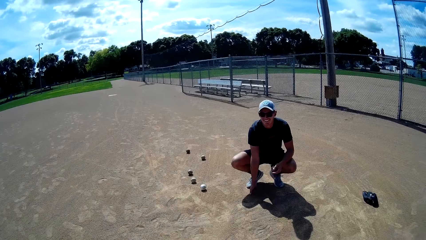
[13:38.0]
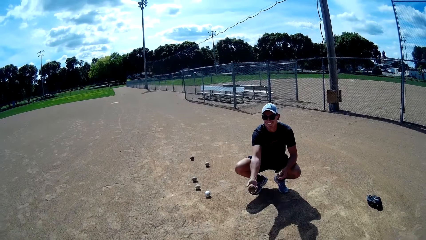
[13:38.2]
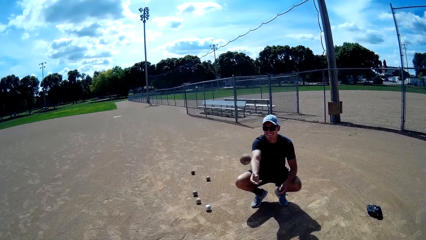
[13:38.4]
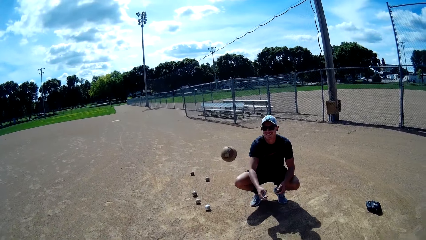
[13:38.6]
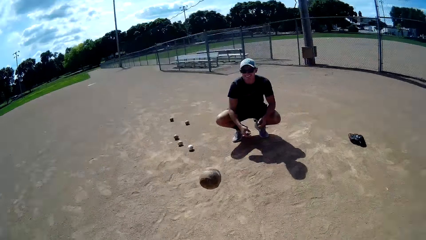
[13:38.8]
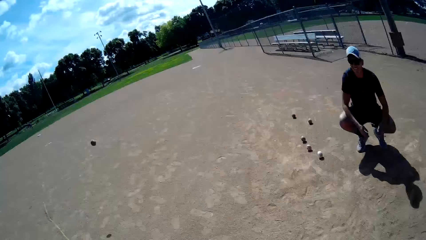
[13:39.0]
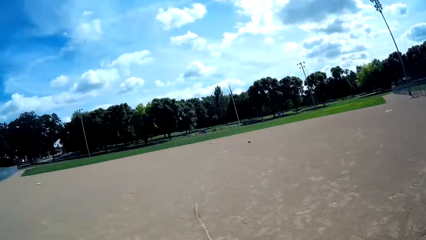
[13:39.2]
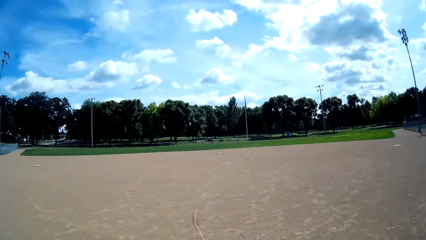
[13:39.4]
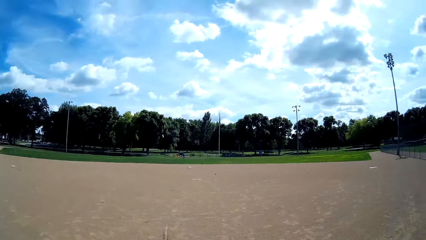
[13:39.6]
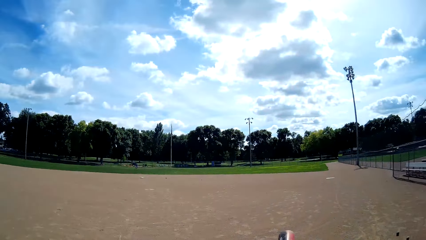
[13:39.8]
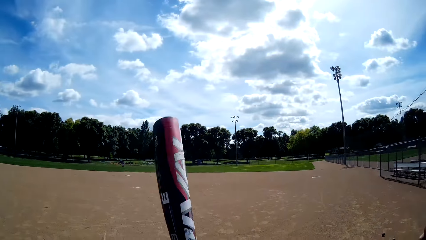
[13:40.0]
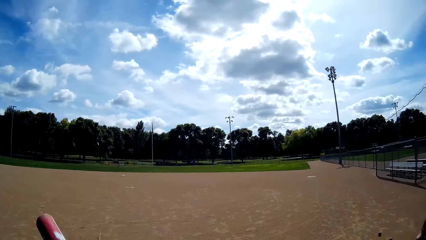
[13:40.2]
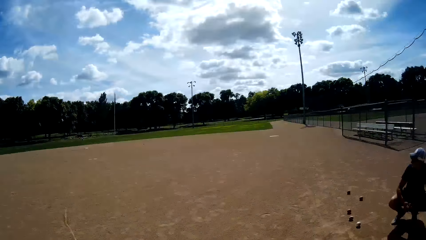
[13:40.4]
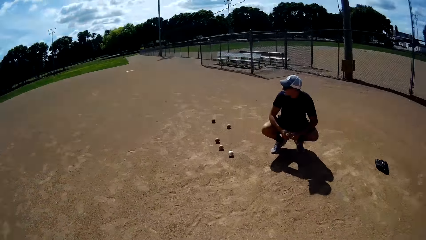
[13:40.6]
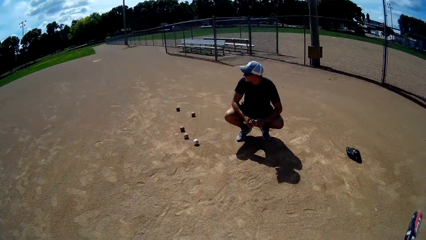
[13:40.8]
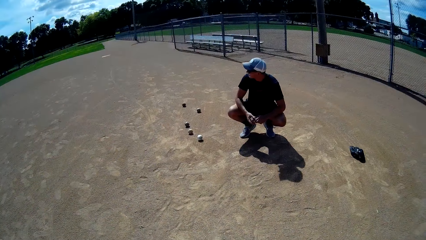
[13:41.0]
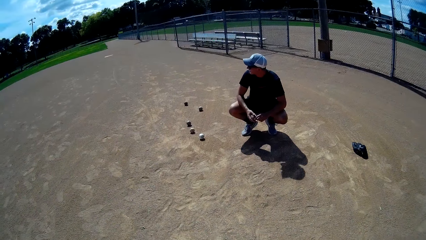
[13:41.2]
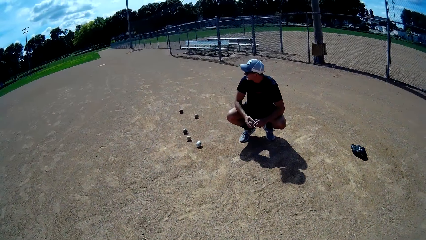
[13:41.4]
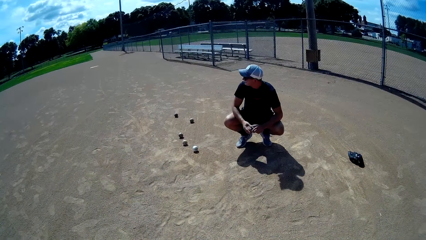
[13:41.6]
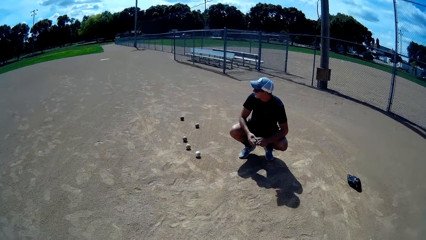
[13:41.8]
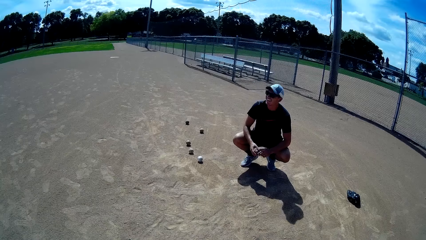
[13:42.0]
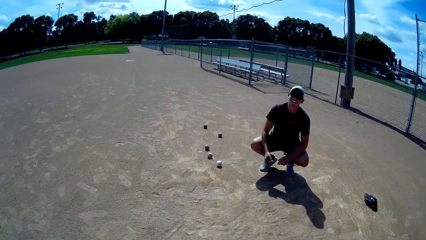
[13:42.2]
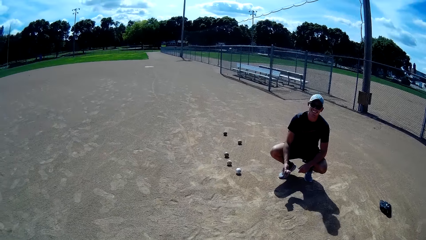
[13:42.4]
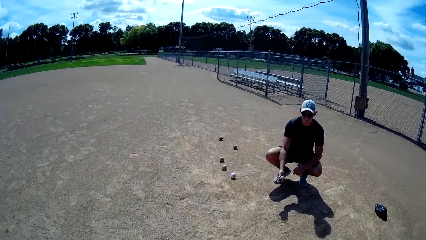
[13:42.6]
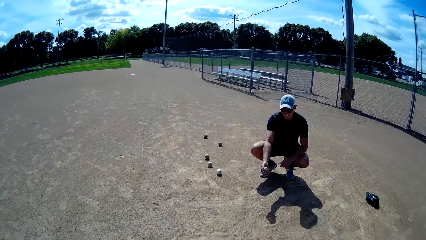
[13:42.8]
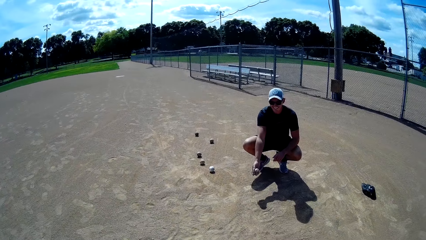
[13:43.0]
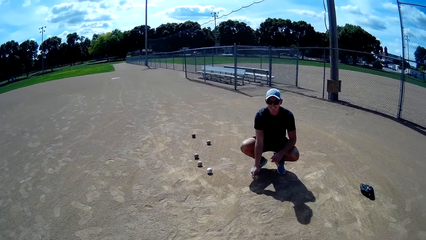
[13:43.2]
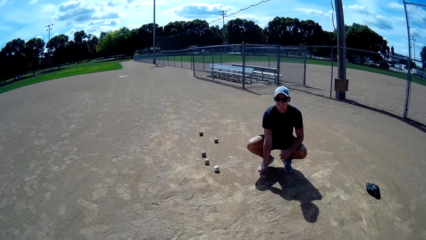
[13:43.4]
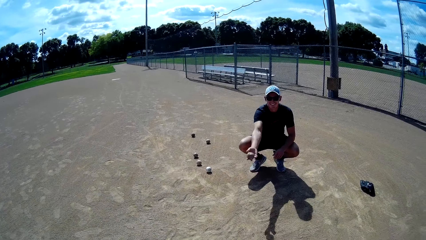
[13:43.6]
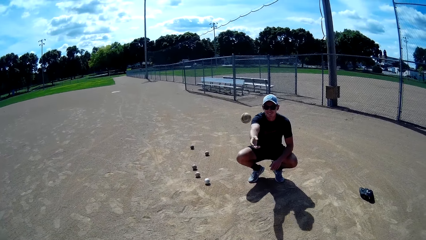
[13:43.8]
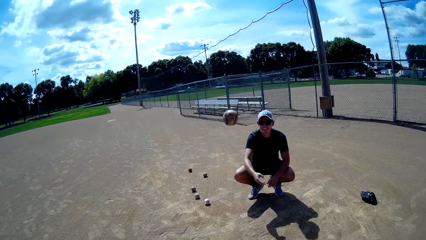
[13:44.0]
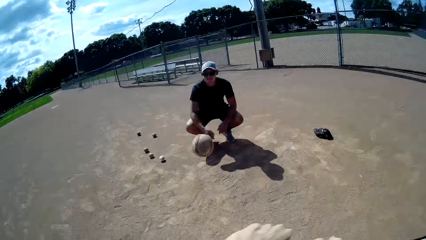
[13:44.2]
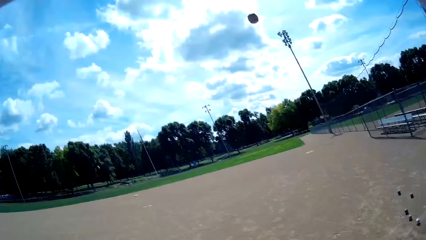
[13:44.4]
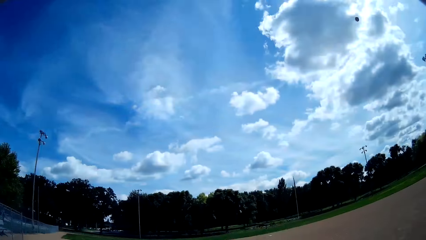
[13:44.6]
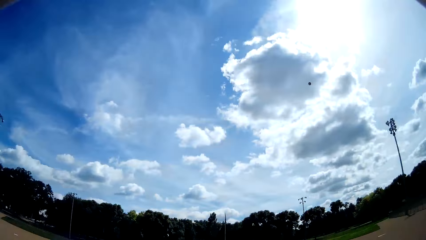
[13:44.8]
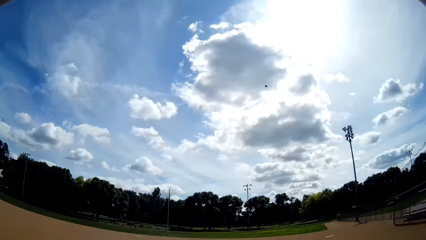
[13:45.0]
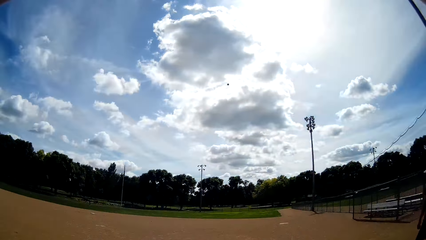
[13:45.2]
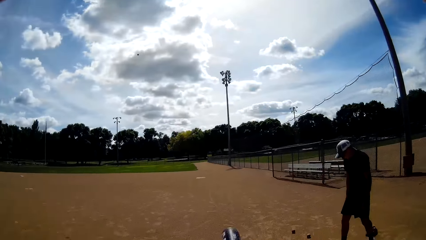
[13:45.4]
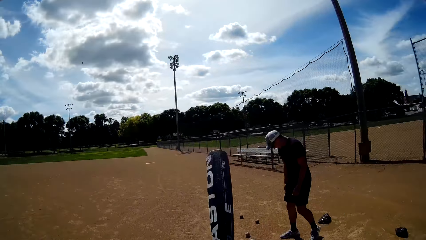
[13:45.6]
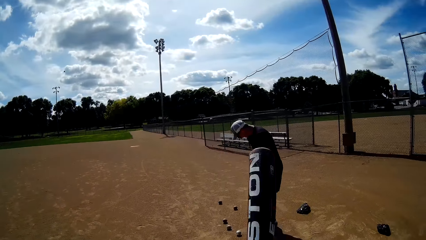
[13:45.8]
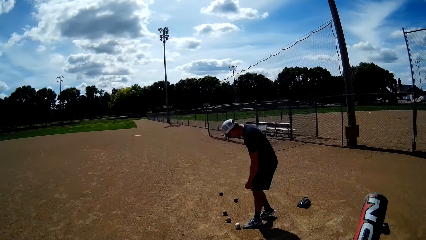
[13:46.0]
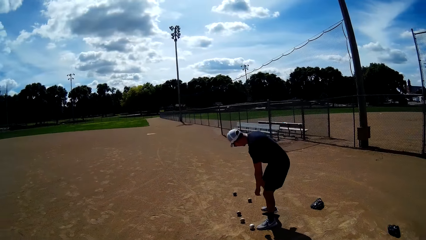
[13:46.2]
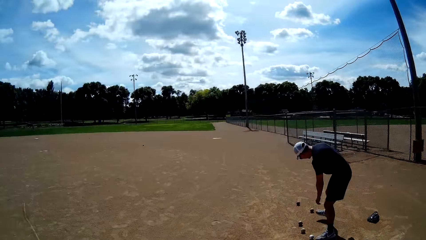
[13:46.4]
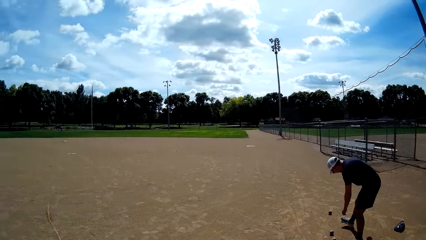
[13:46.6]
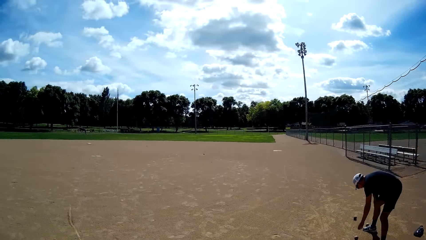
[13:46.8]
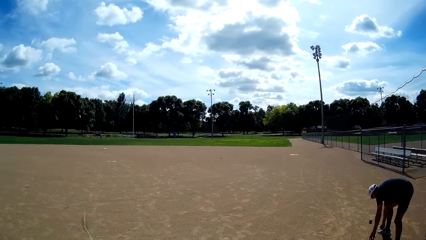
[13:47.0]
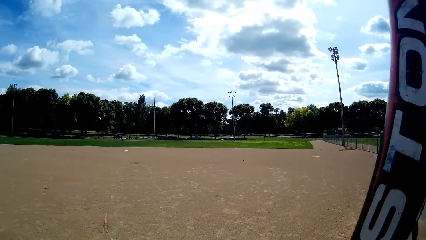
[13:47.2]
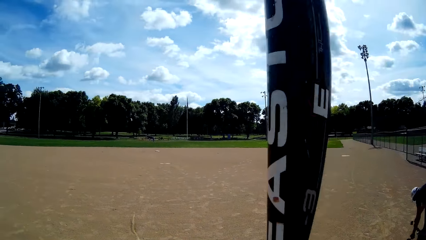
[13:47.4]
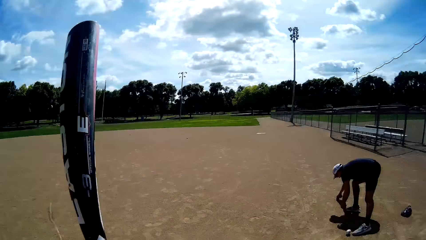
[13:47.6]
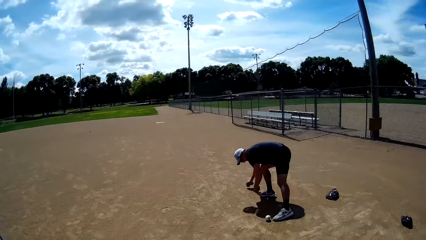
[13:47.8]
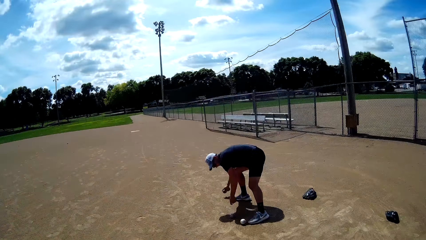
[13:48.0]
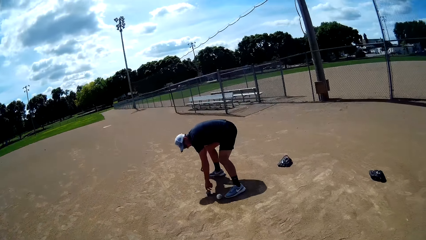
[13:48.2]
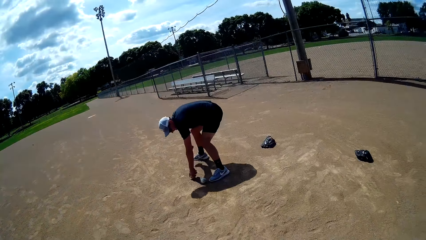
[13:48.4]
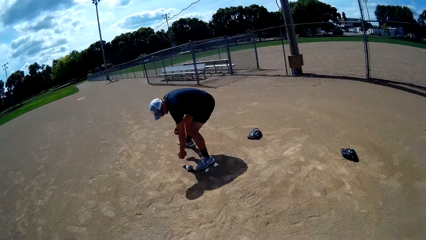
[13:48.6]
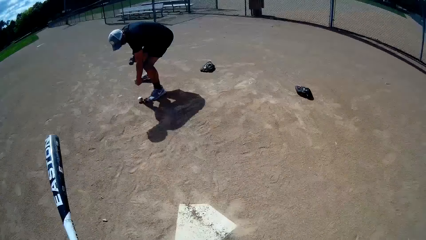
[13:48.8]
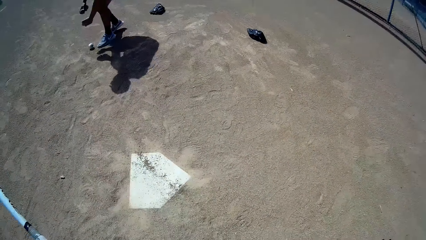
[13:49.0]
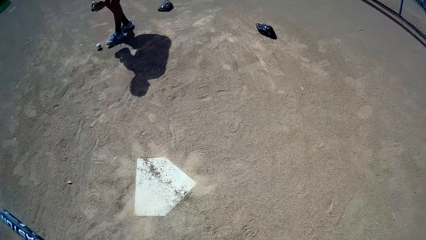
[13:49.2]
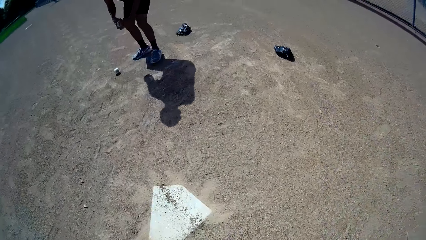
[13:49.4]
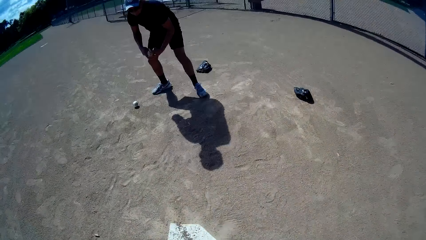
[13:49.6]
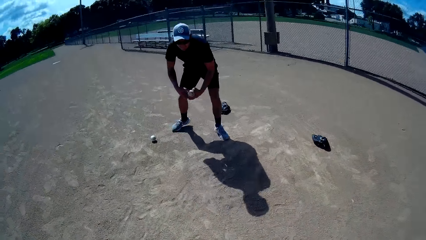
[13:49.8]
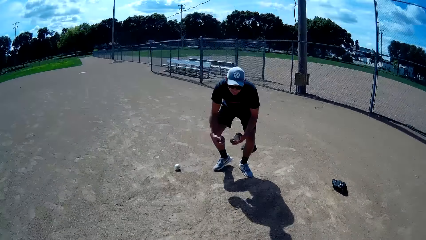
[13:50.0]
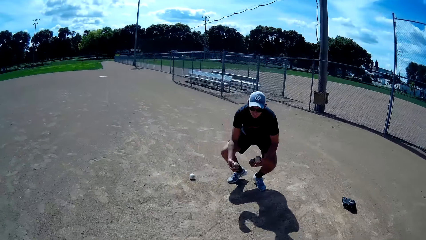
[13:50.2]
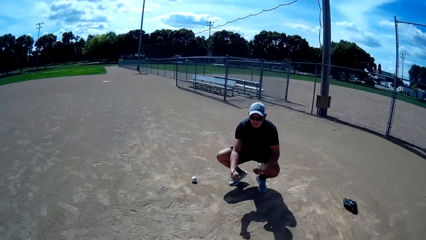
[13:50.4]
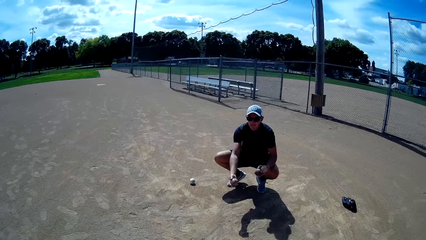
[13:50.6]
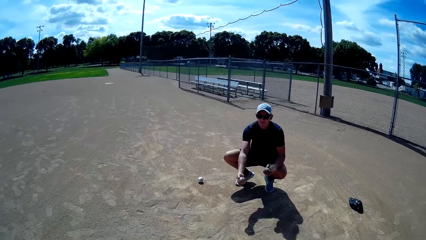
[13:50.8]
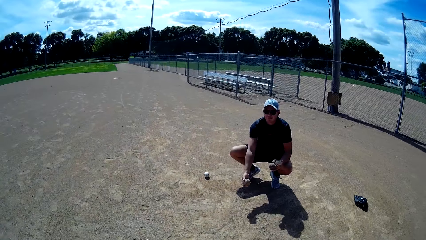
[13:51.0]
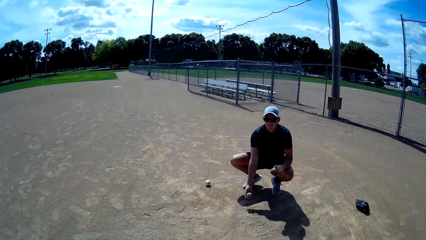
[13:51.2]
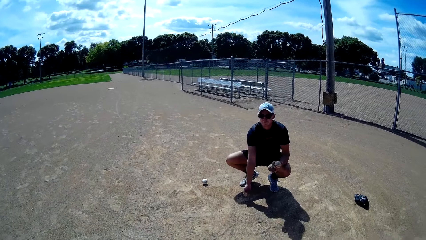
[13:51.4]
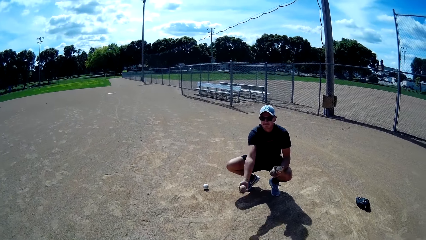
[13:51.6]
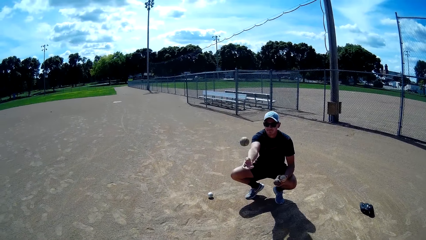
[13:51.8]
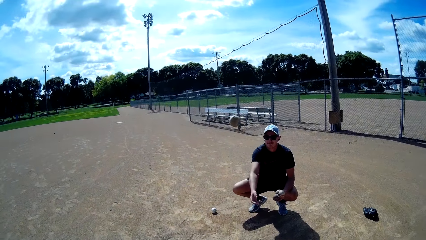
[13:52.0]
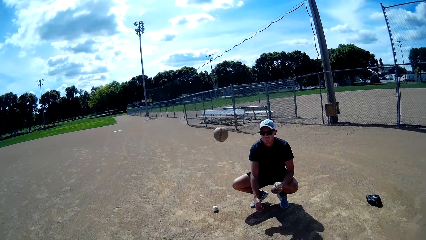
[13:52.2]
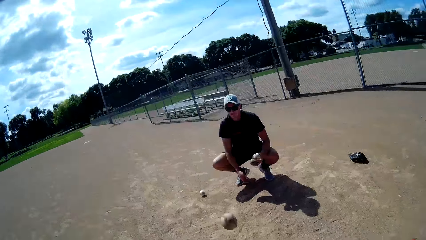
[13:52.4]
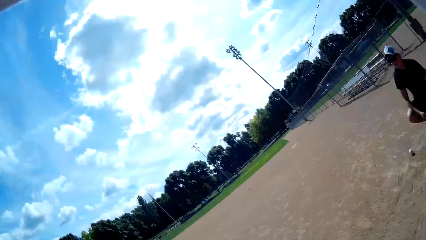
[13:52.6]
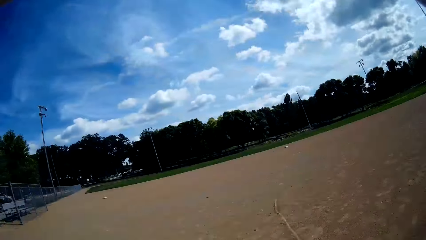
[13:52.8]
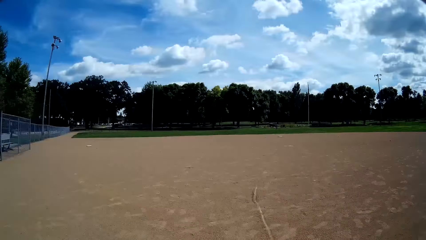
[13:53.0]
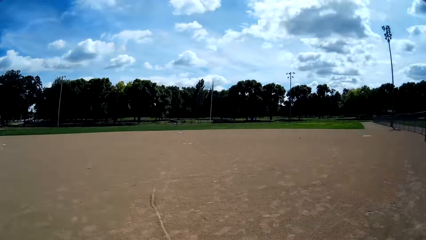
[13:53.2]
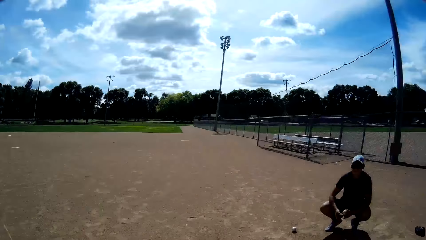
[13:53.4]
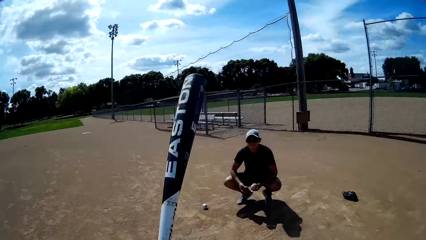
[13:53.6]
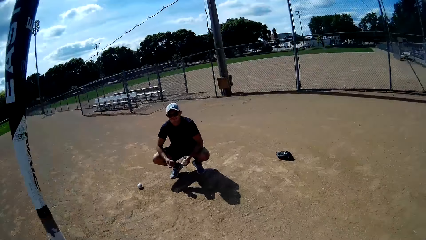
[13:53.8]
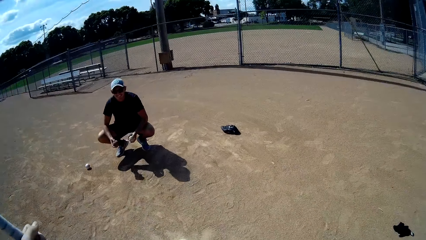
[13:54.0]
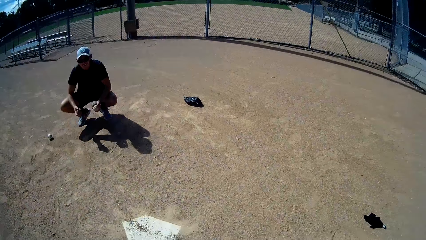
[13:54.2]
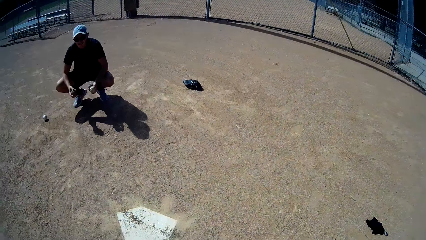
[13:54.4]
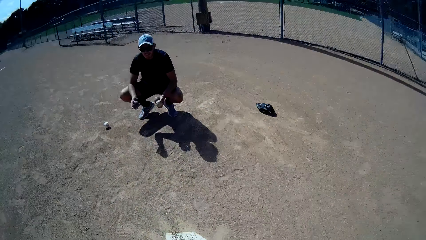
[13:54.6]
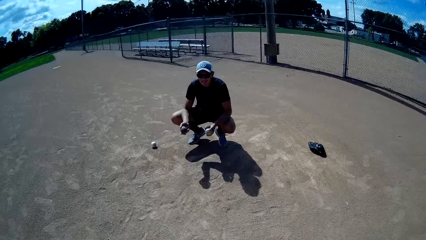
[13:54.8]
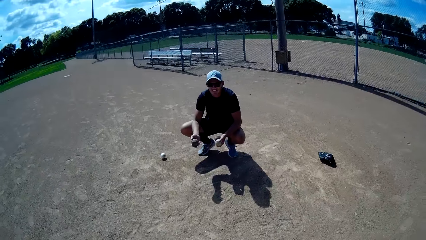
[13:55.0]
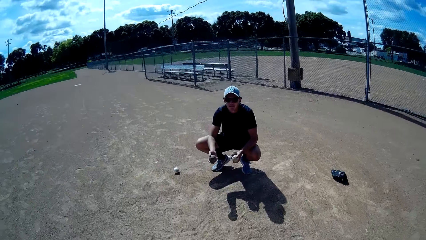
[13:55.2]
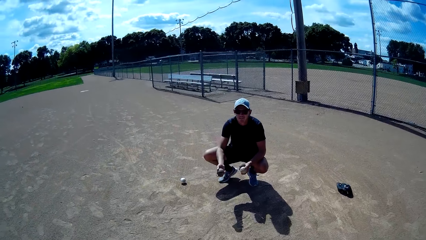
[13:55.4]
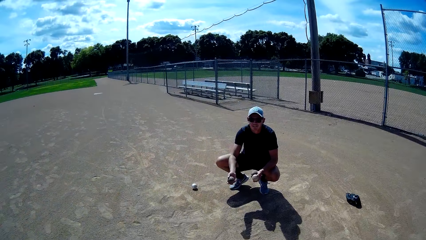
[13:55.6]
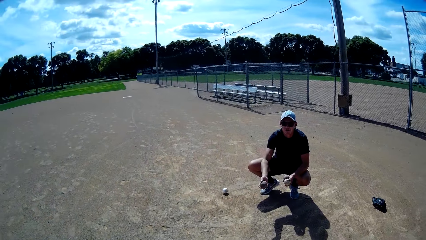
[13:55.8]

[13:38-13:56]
A man throws a baseball to the camera wearer. The camera wearer hits the baseball with a bat and looks at the man. The man looks at the camera wearer. The man throws a baseball to the camera wearer. The camera wearer hits the baseball with the bat, converses with the man and looks at the baseball. The man walks towards some balls on the ground, picks up the balls from the ground, squats on the ground and throws another ball towards the camera wearer with his right hand. The camera wearer hits the ball with the baseball bat in his hands. The man interacts with the camera wearer.
